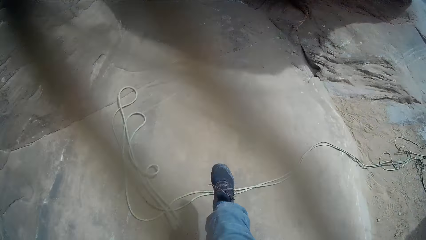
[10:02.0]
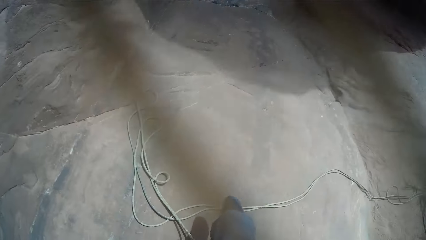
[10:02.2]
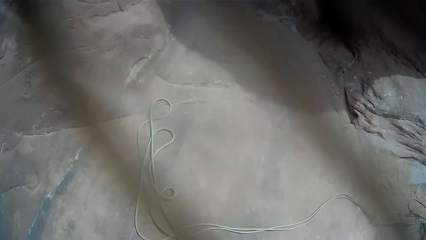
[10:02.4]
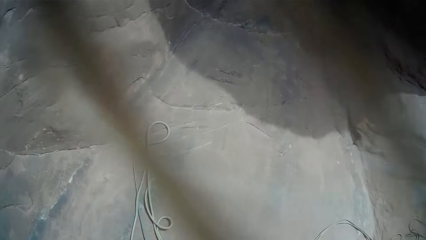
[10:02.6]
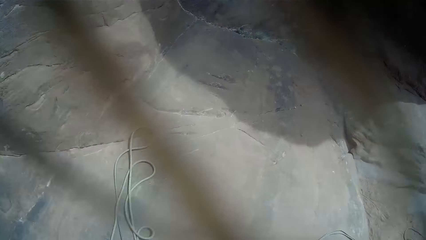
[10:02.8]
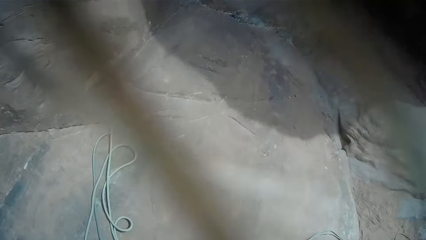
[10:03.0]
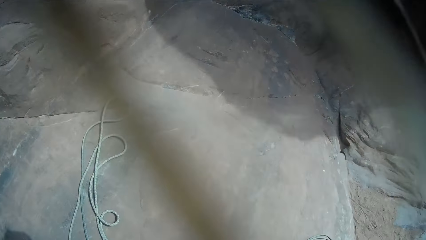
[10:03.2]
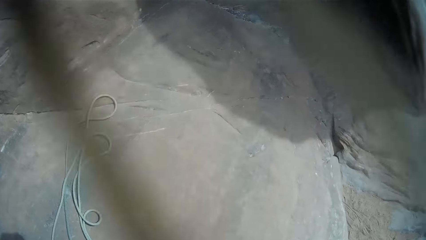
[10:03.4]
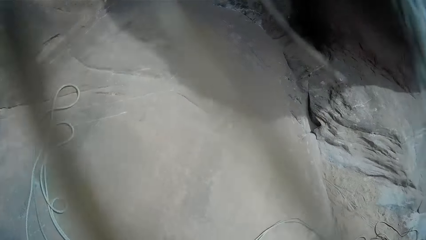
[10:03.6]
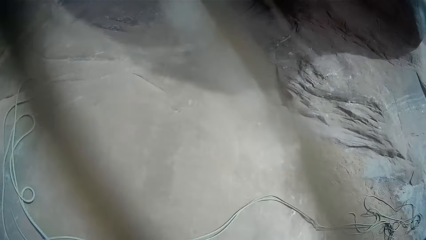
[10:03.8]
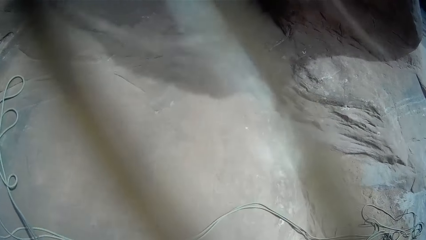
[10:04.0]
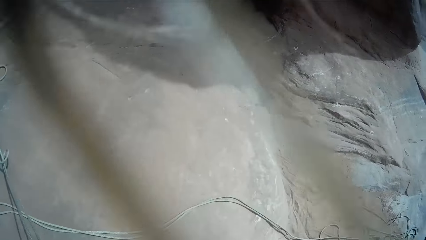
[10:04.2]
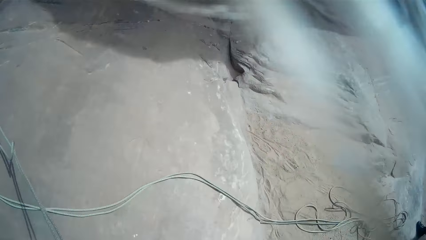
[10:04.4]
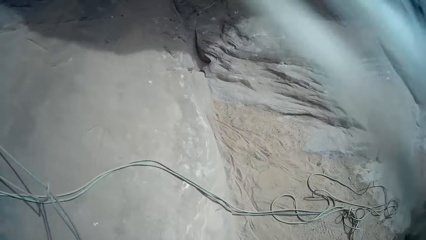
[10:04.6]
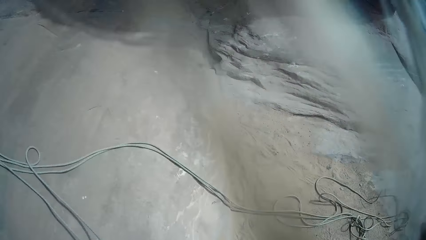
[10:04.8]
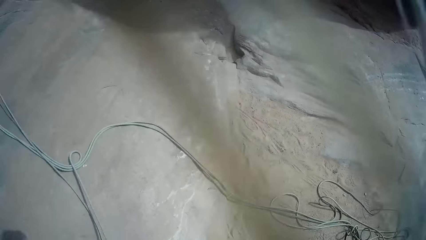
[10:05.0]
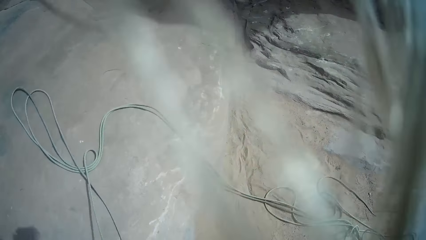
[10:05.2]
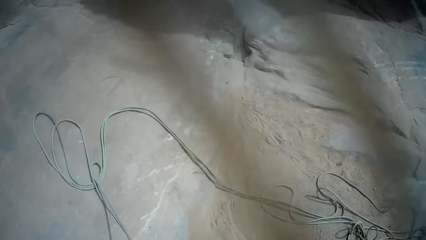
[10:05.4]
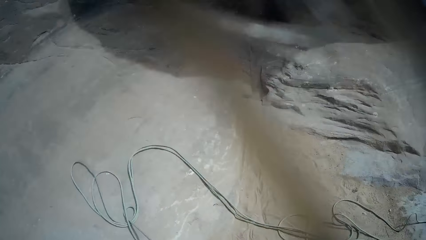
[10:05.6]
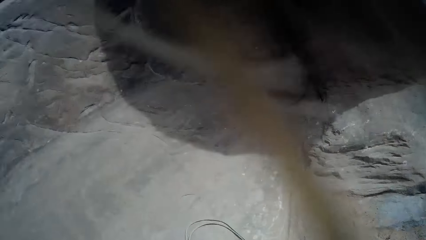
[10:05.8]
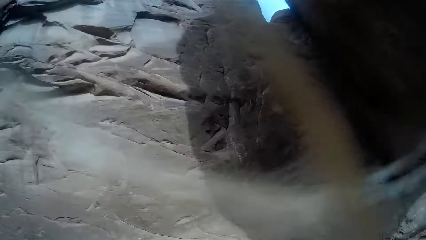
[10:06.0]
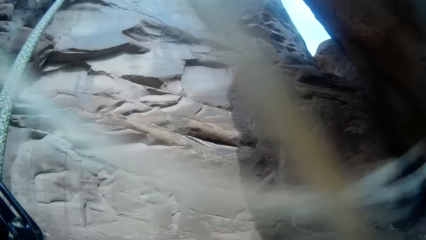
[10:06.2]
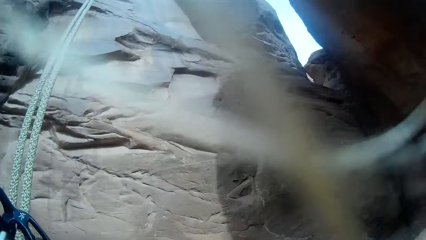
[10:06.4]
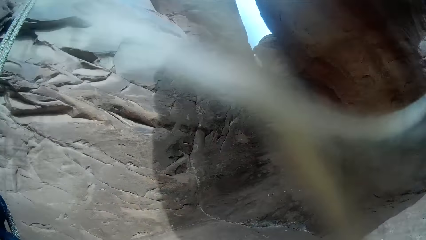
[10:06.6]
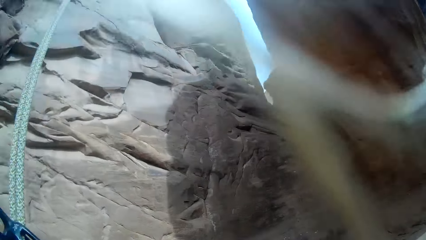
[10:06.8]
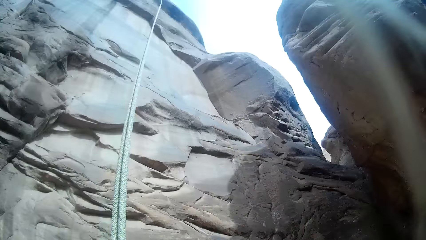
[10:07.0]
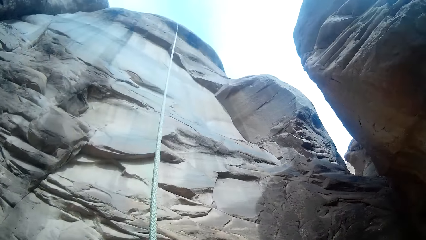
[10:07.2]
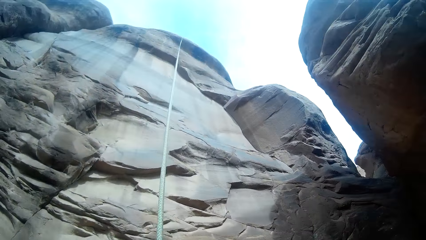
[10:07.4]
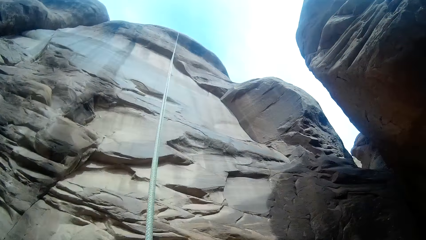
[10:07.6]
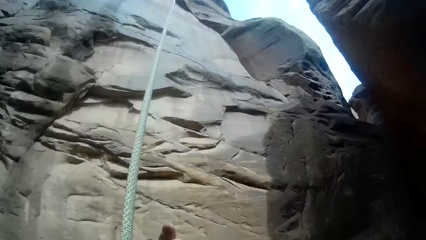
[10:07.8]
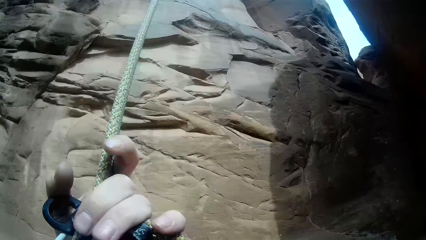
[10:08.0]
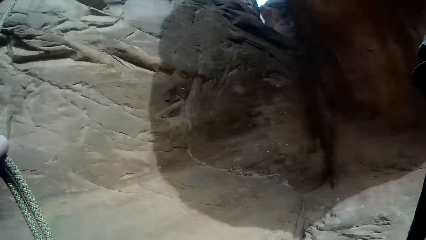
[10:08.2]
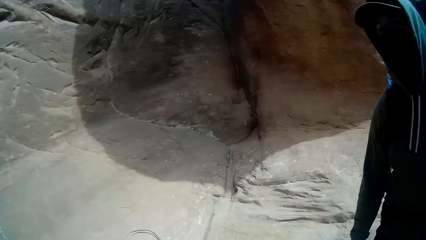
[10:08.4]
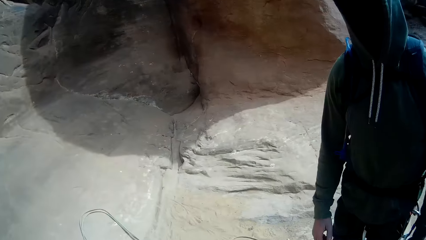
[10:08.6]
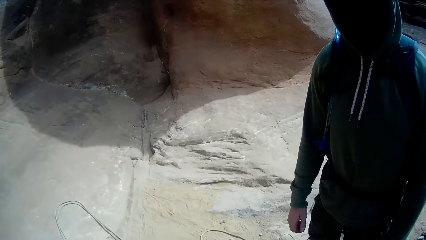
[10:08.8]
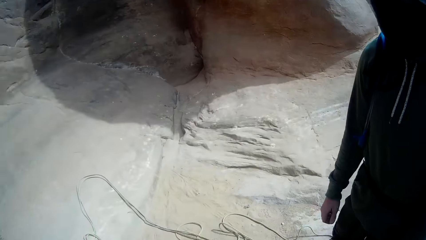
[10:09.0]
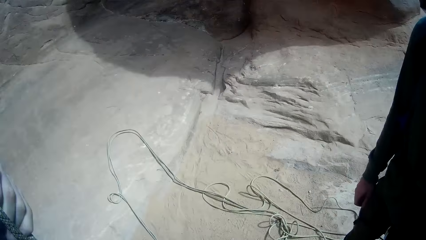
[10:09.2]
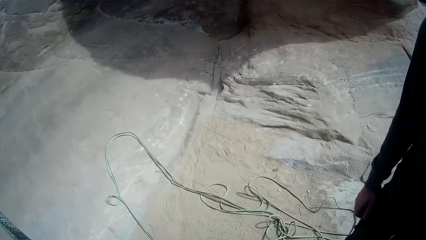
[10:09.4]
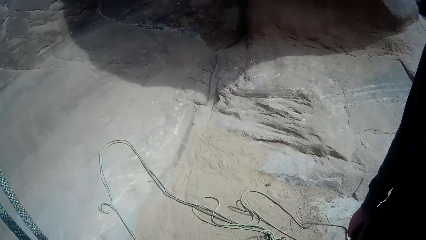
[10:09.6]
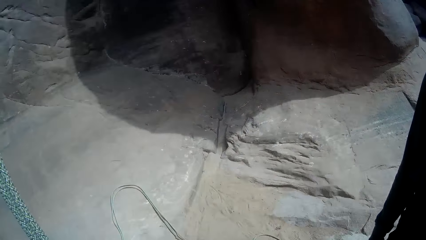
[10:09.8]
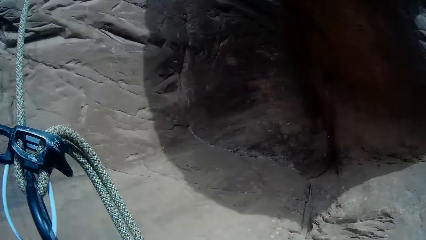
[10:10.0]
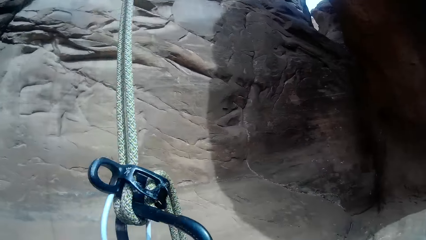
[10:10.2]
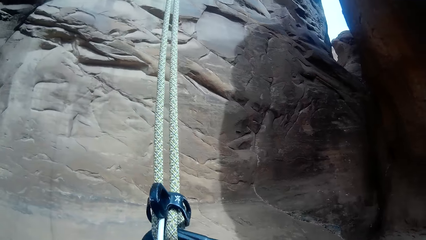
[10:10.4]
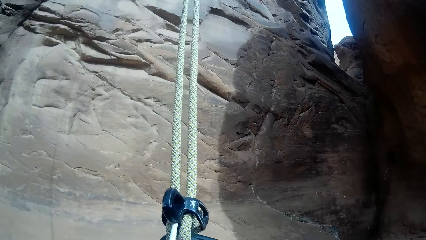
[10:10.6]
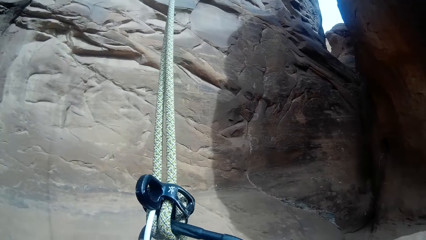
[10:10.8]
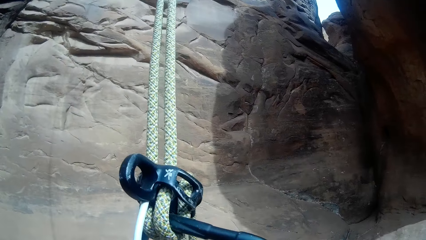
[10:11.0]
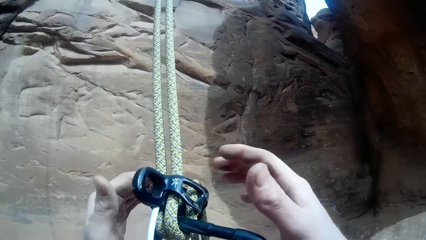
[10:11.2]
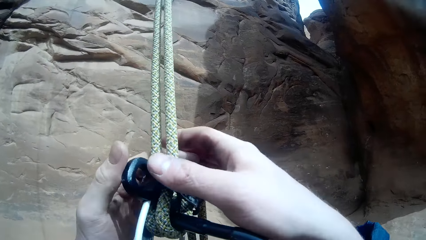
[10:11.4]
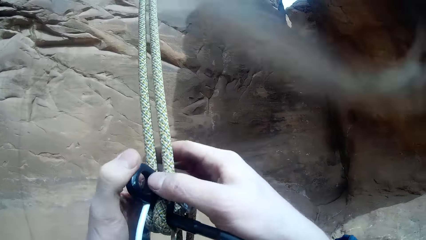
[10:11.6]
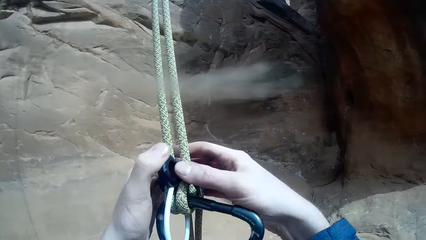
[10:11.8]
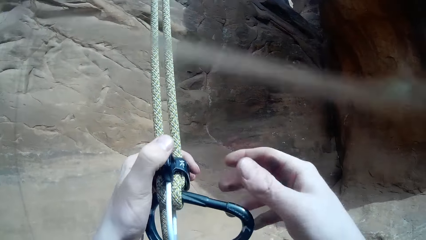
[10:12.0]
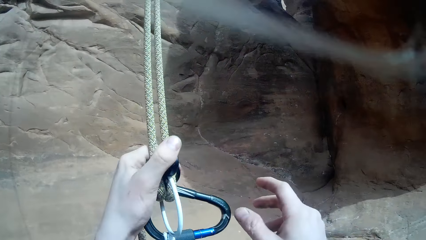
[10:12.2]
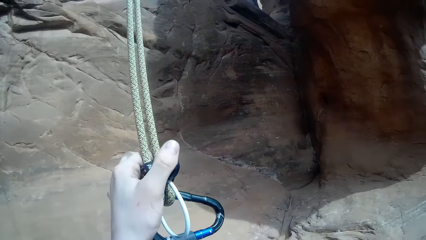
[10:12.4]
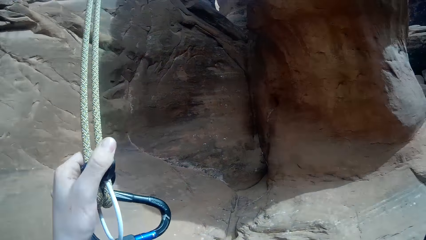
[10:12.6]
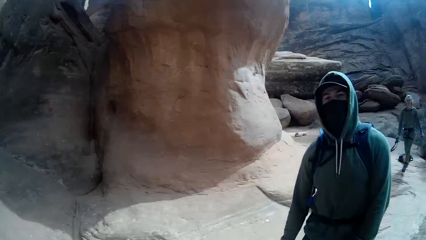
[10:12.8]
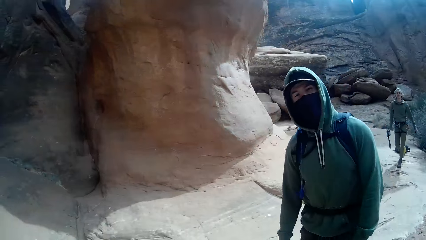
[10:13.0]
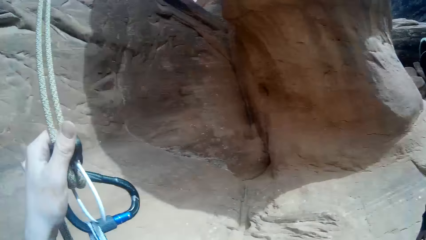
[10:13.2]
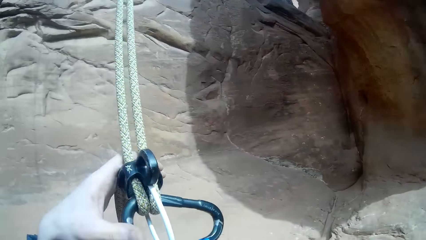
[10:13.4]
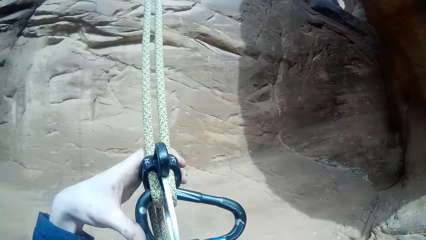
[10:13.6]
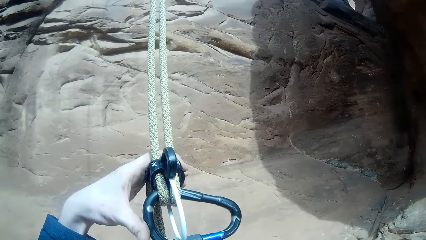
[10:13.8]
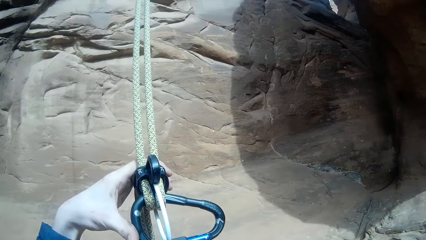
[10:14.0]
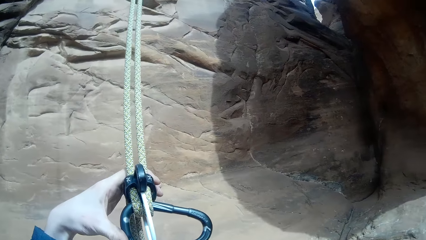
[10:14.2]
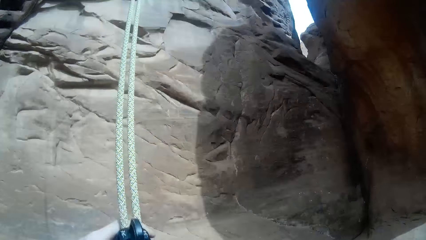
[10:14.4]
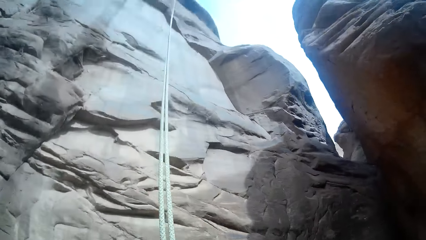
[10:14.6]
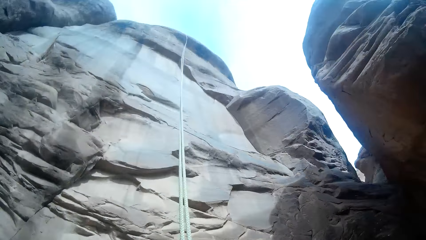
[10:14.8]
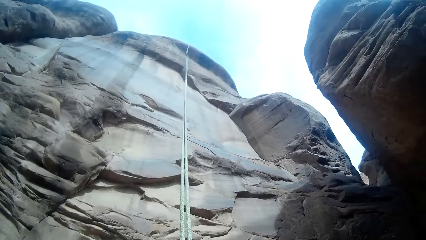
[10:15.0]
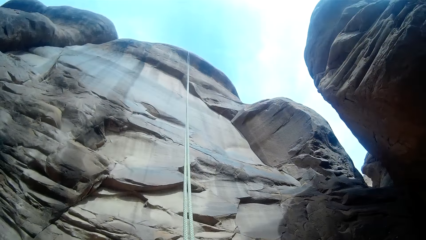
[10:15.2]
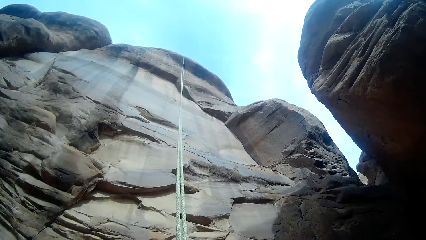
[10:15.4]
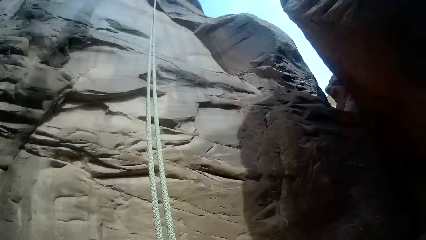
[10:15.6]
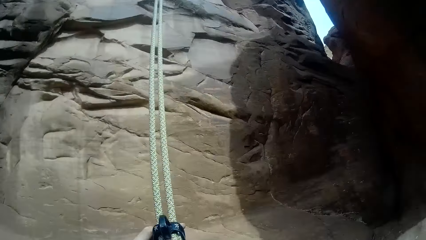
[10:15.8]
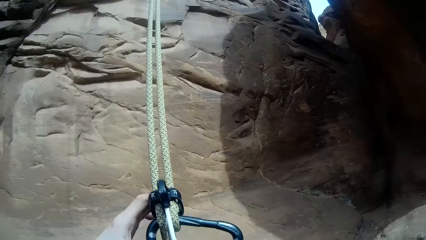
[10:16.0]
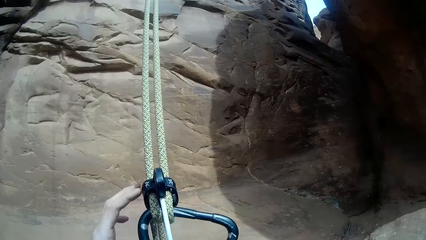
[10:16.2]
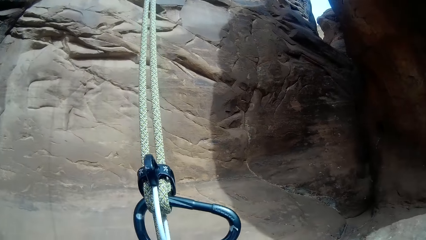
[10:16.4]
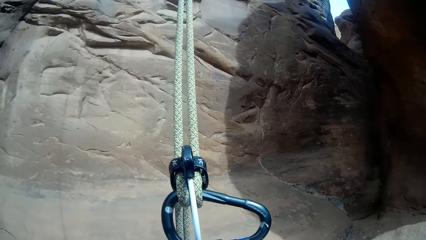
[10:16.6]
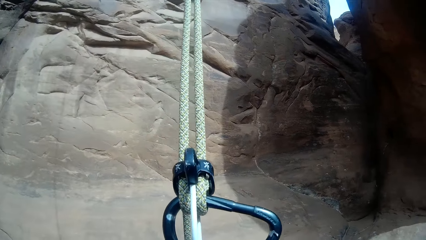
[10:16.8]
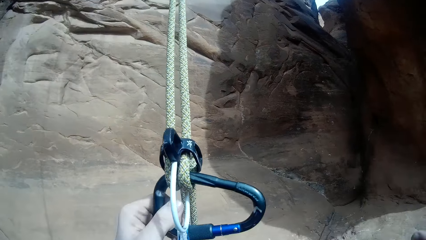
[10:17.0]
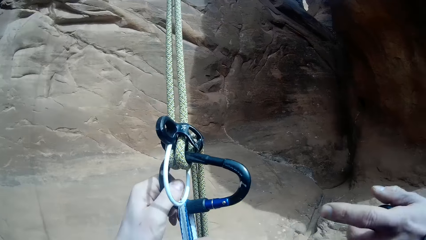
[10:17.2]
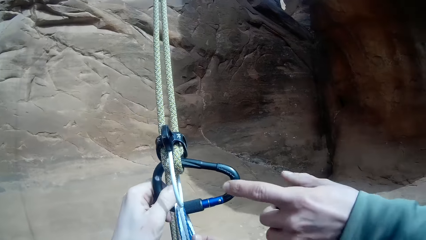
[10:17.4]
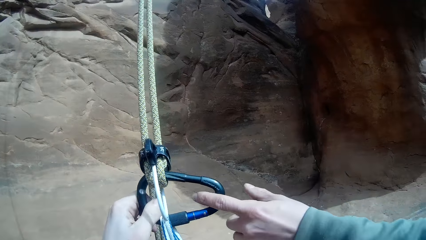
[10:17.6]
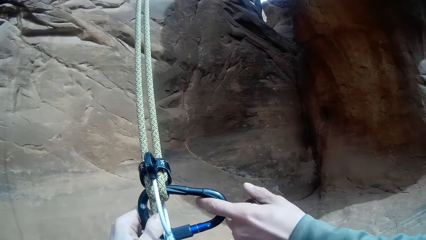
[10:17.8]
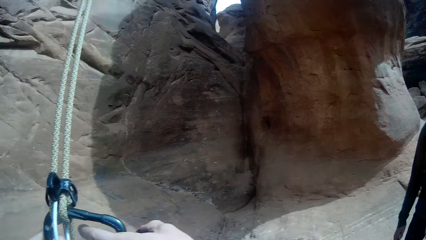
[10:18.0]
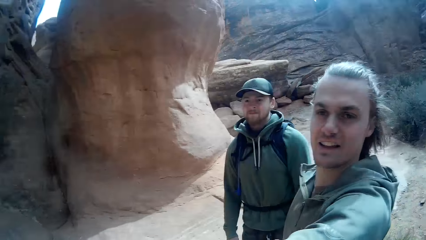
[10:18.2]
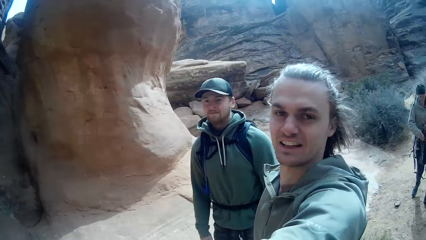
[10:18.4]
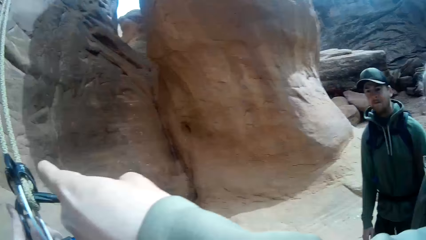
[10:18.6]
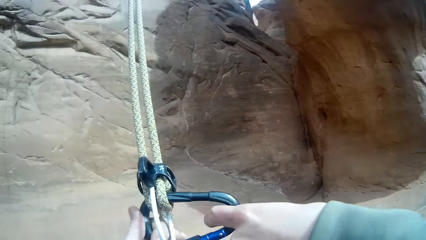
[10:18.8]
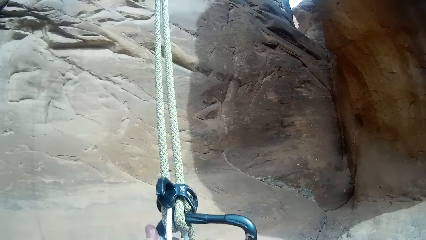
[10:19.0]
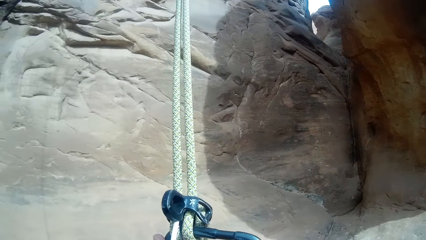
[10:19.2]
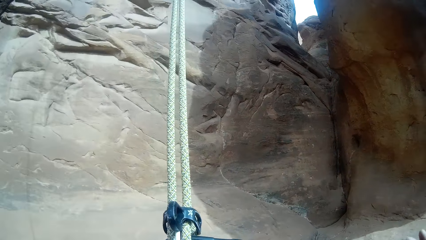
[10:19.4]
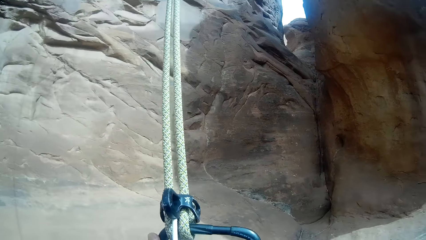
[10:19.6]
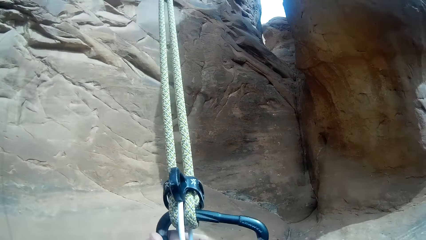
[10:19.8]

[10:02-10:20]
The camera wearer pulls the rope. They touch the rope. They remove the rope from the hook. A man walks around. The camera wearer pulls the rope. The man touches the rope. Another man appears.
